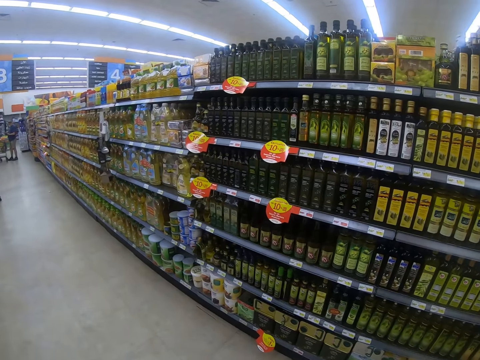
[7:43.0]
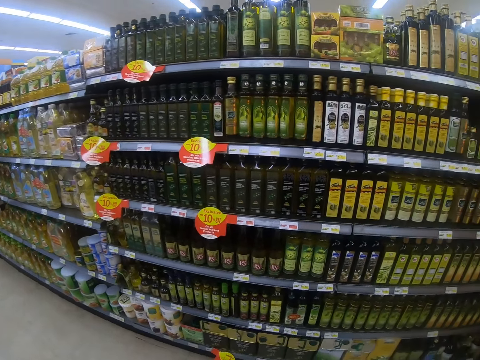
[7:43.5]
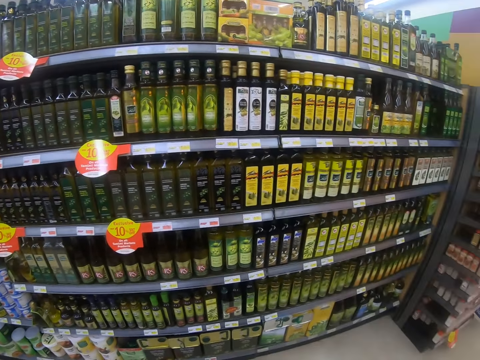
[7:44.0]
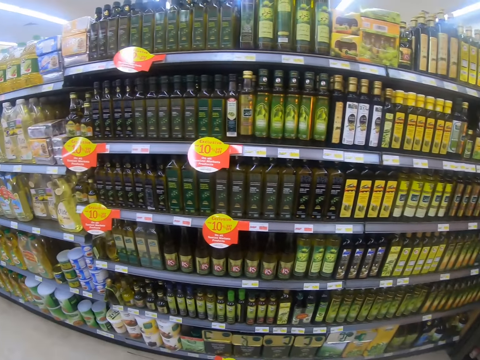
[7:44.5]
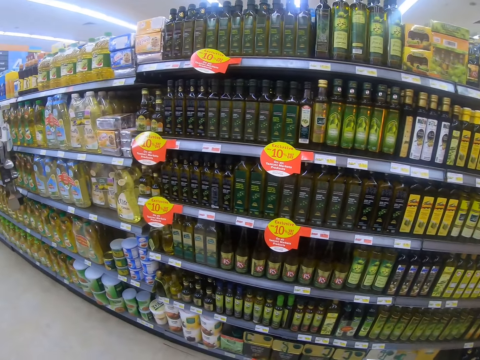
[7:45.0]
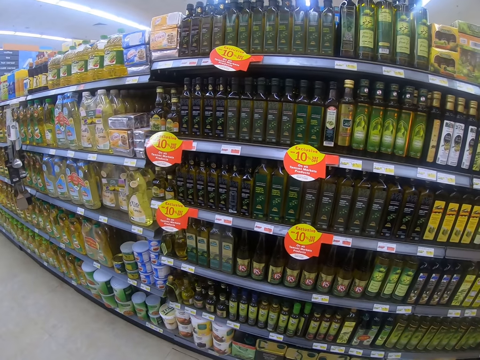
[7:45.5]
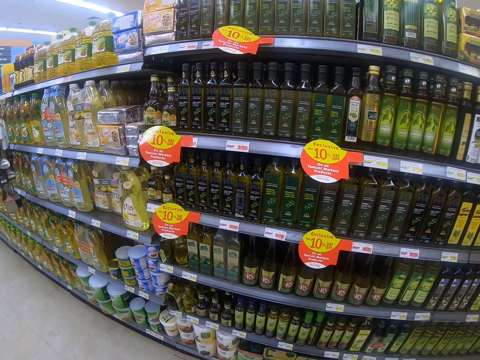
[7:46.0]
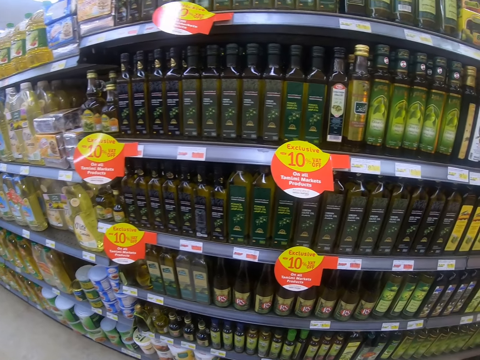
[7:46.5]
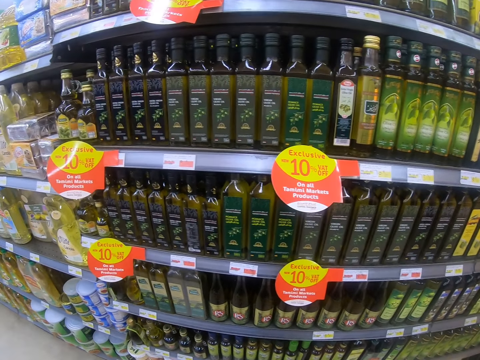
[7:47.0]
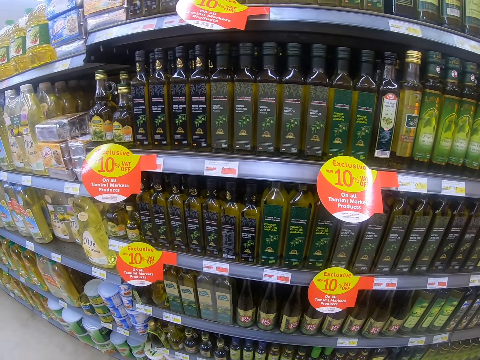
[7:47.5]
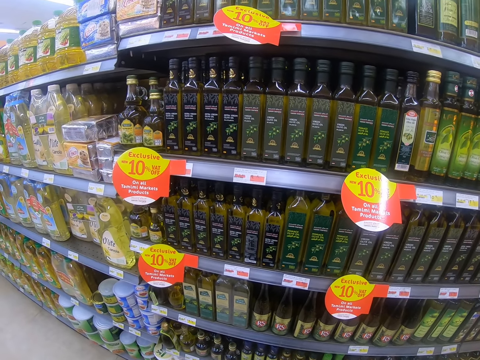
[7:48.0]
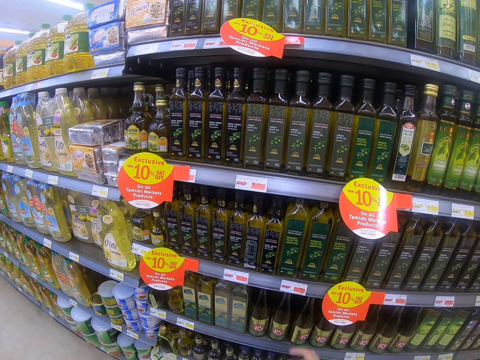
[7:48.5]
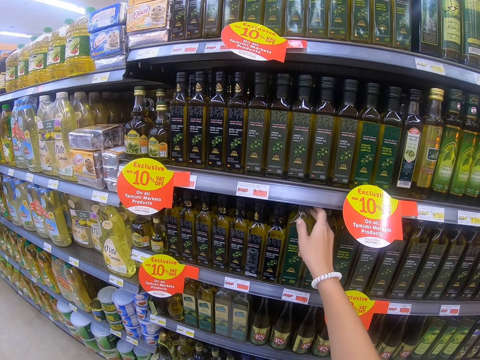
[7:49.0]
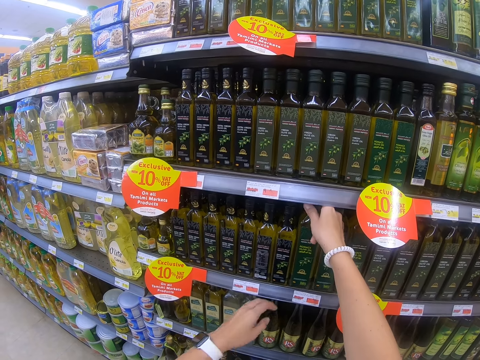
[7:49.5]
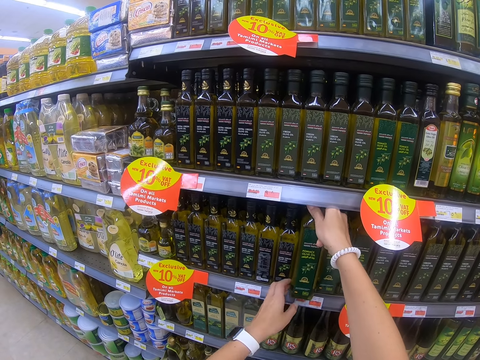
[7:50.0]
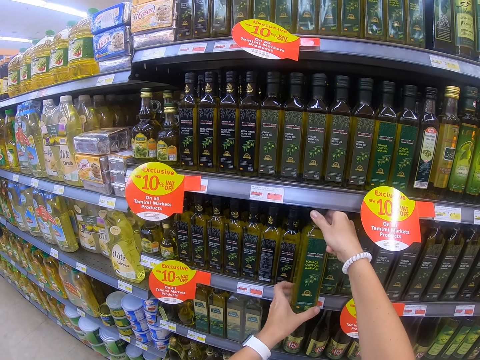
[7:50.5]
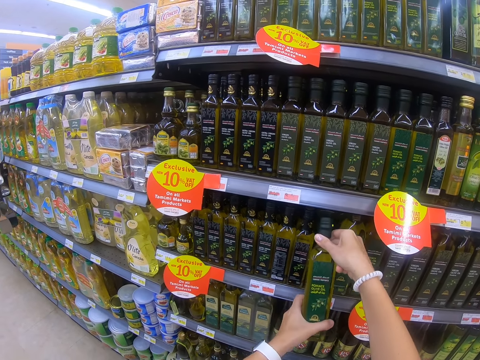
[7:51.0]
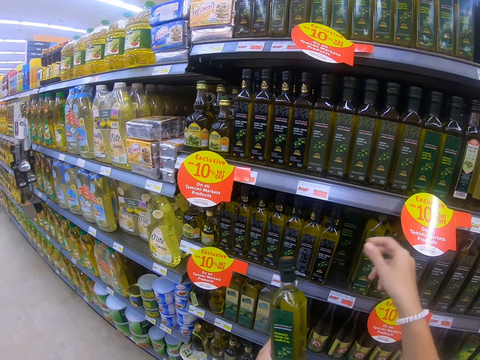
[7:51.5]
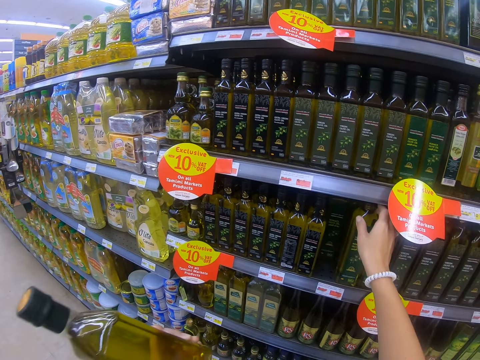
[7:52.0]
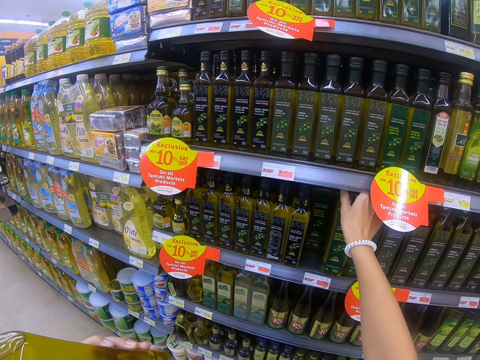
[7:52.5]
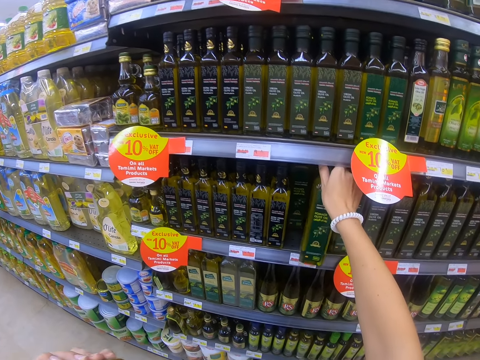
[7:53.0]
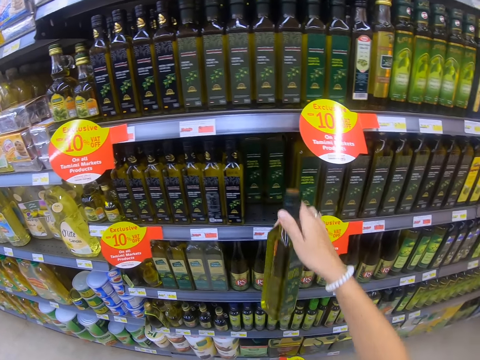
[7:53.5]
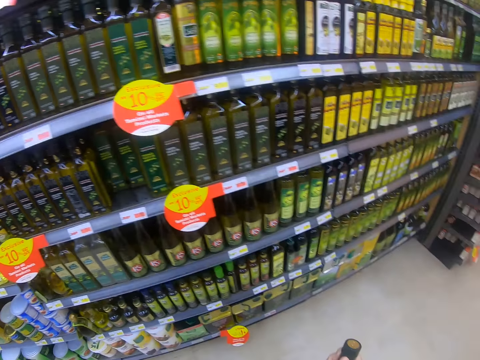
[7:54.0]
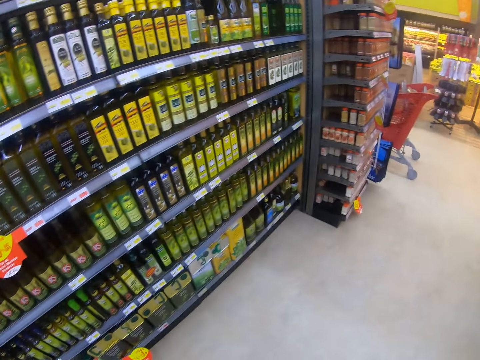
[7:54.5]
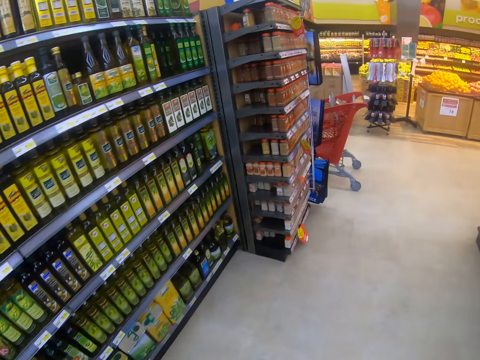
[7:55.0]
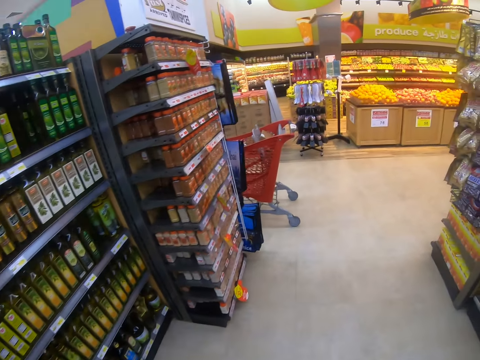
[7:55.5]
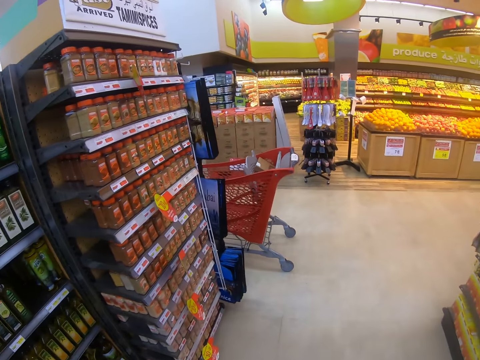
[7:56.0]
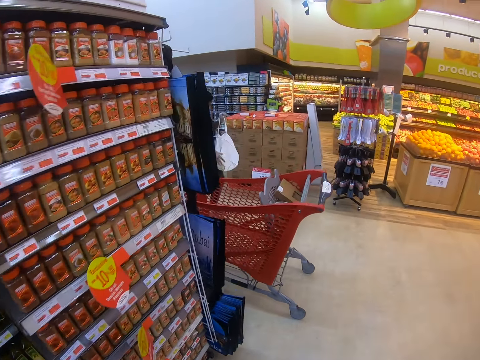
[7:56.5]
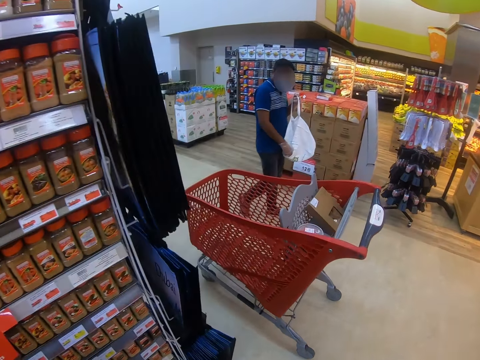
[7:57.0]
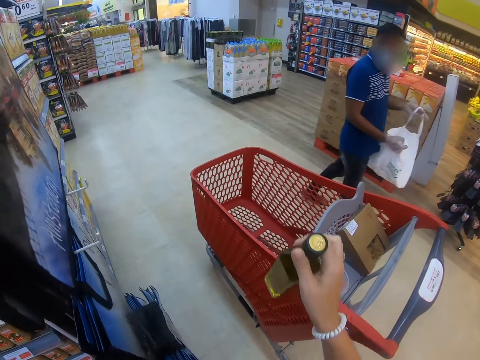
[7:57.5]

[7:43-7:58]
The camera wearer stops and looks around the supermarket shelves. They pick vegetable oil from the shelf. They pick the vegetable oil from the shelf again. They step forward, walk around the supermarket and look around the supermarket shelf. A man steps forward.

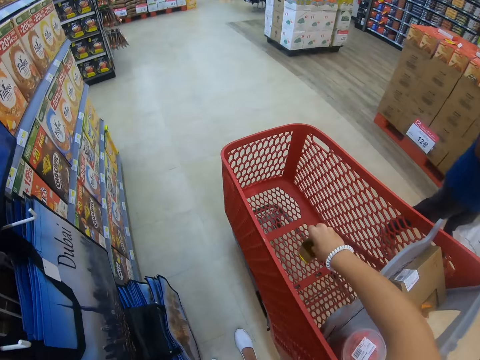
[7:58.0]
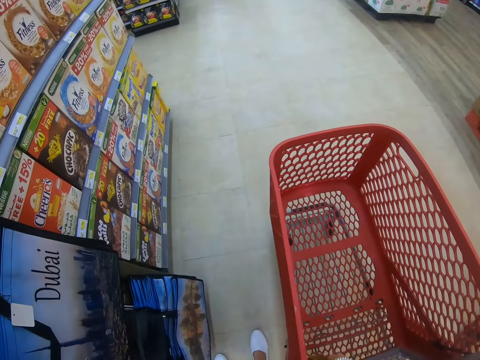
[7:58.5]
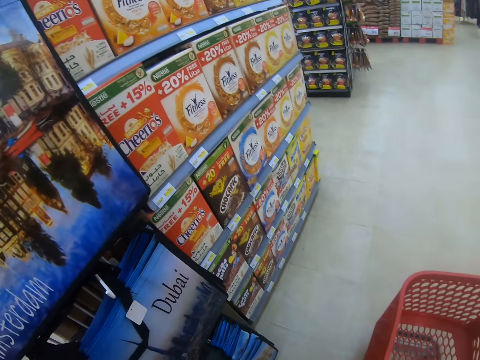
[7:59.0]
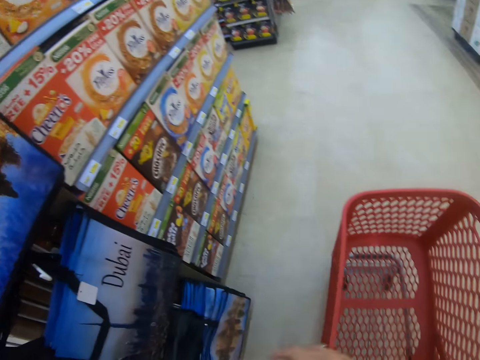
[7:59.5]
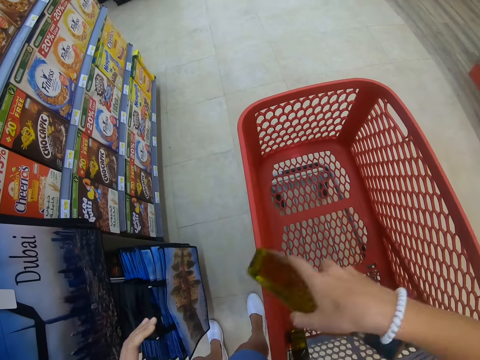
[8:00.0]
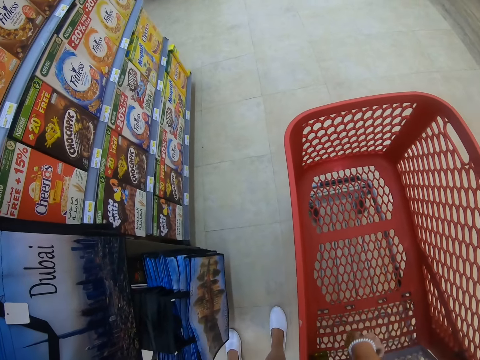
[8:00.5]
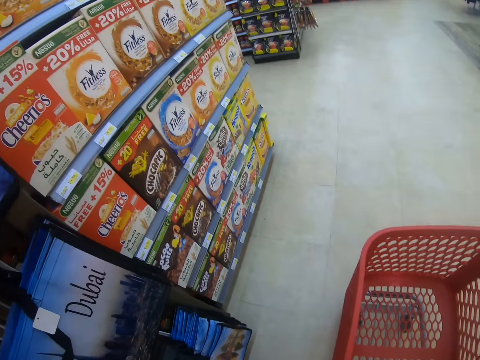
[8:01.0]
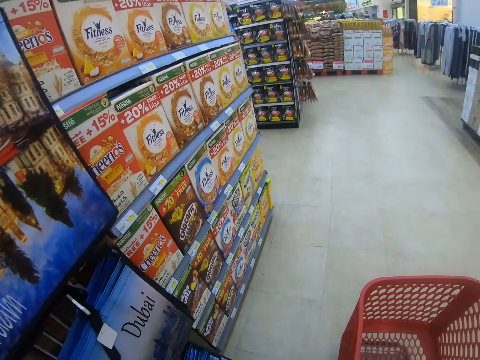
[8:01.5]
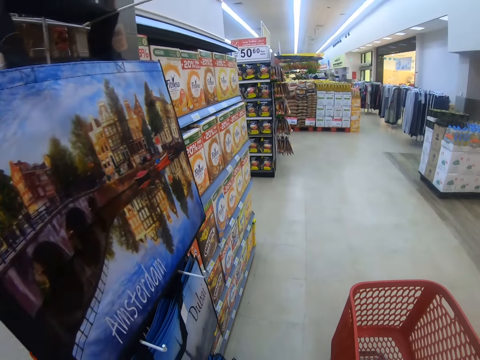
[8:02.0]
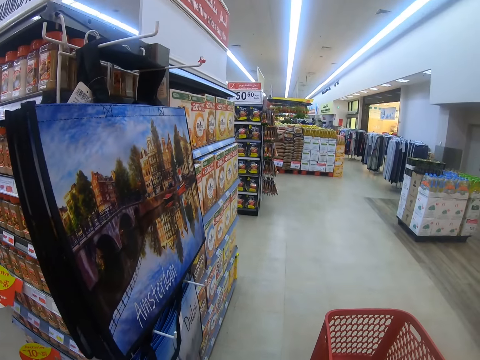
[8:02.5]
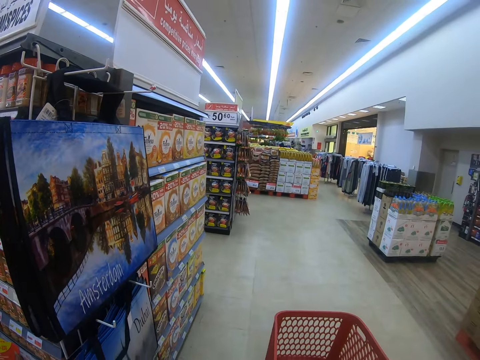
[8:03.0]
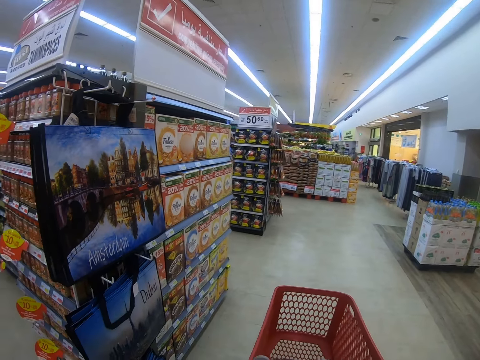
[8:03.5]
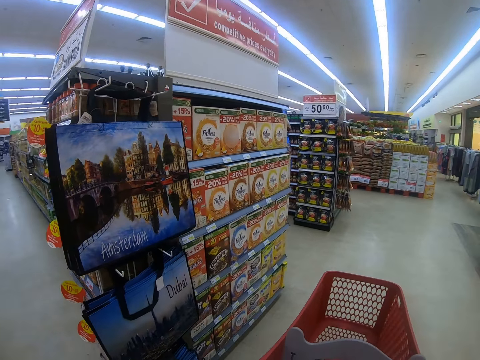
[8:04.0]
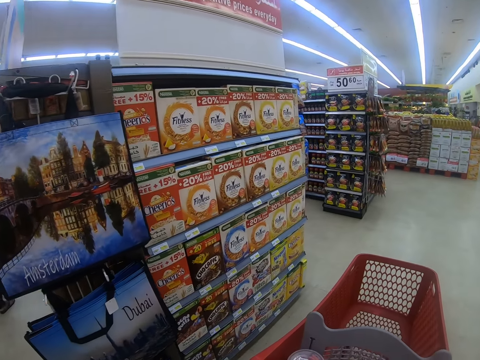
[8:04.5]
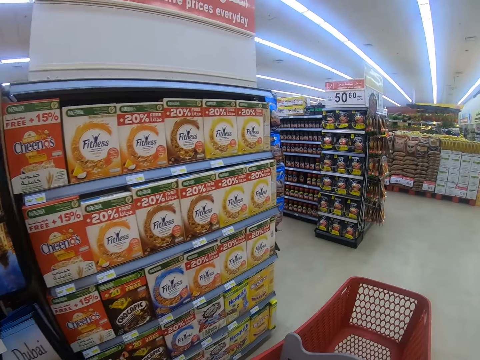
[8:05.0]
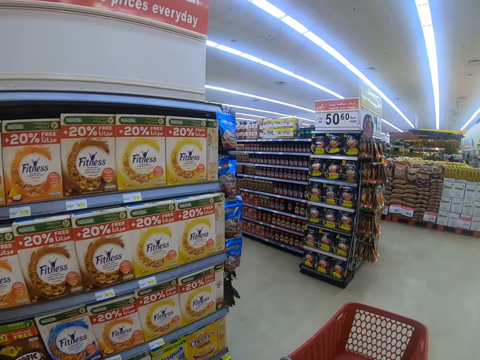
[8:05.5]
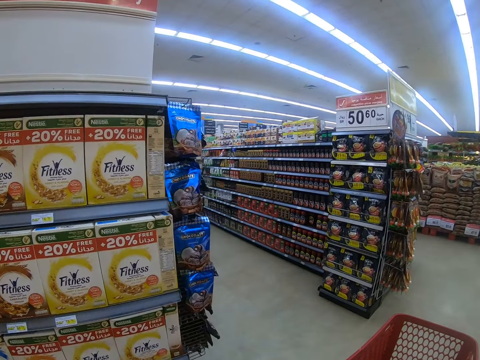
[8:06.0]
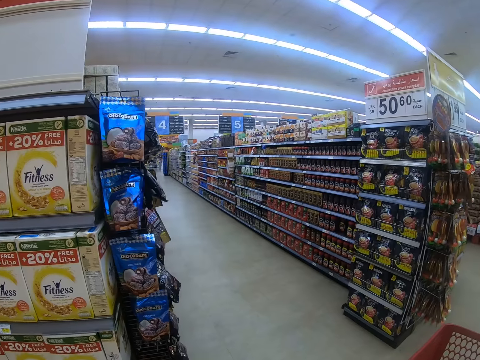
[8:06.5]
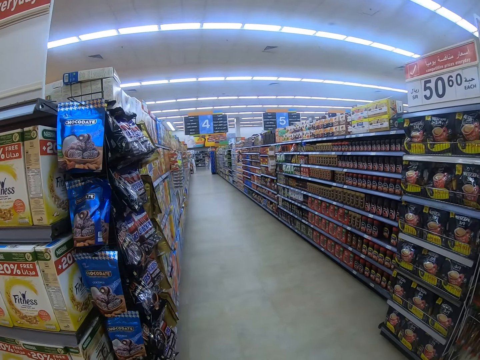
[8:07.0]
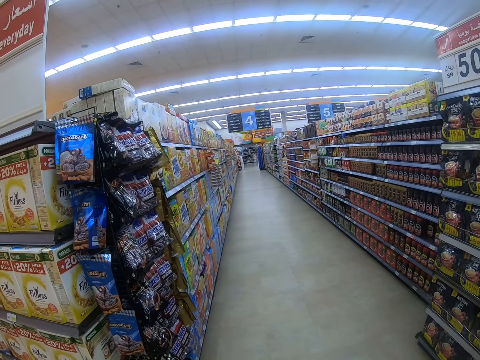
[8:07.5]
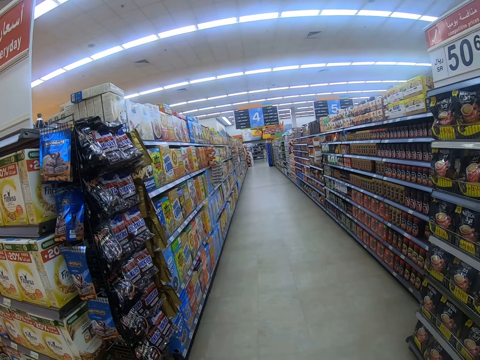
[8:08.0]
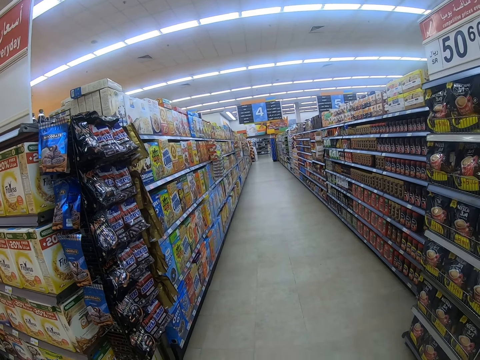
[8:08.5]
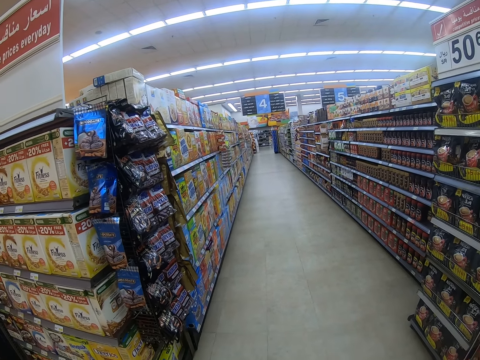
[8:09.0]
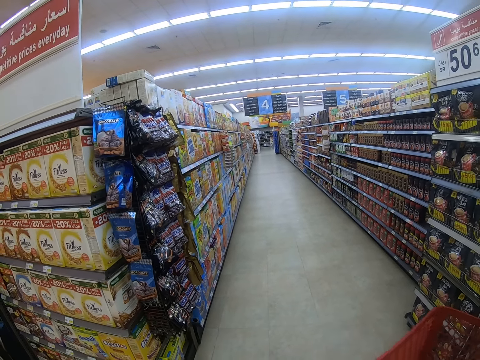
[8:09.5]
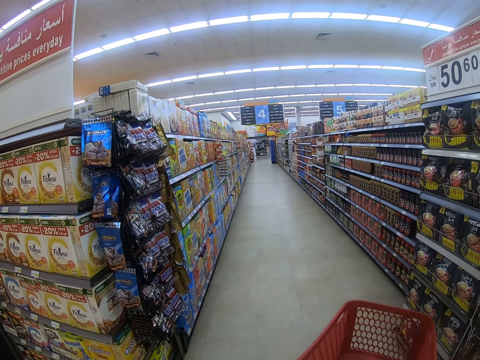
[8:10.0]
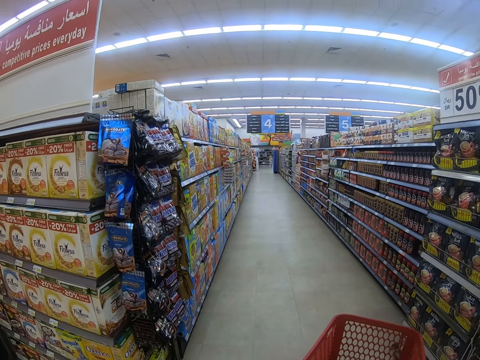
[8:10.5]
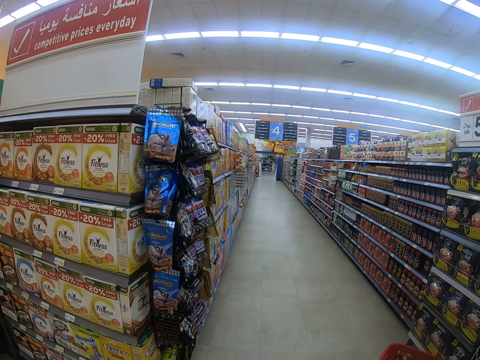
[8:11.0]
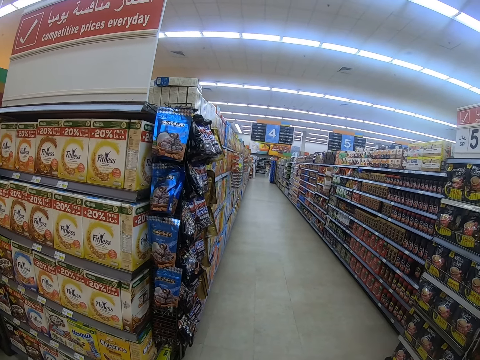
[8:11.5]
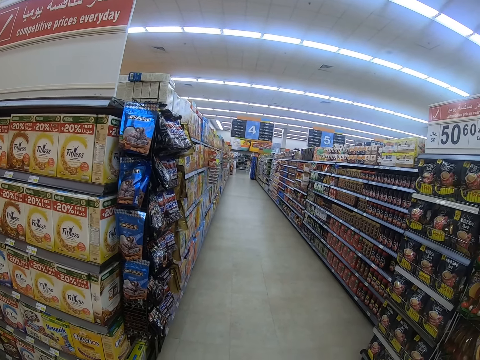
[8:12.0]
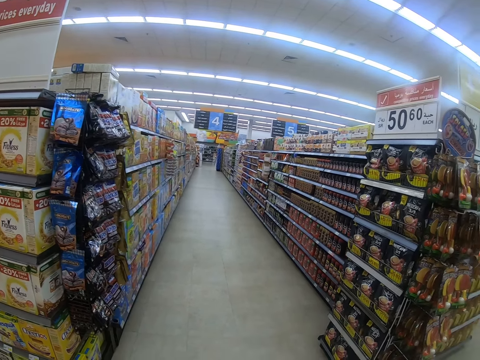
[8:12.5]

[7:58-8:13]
The camera wearer places the vegetable oil or bottle inside the trolley. They pass the bottle to the right hand and look around the supermarket shelf. They place the vegetable oil inside the trolley. They look around the supermarket shelf. They look around the supermarket shelf again. They pull the trolley, walk around the supermarket and push the trolley.
